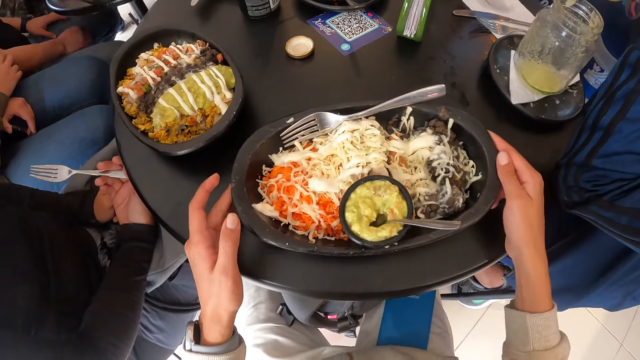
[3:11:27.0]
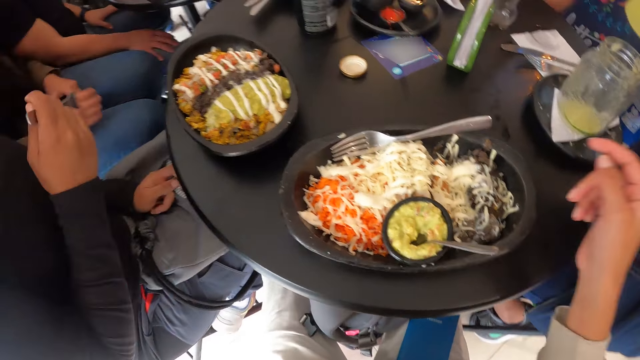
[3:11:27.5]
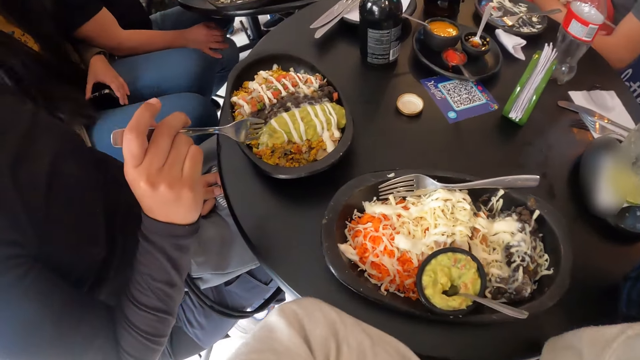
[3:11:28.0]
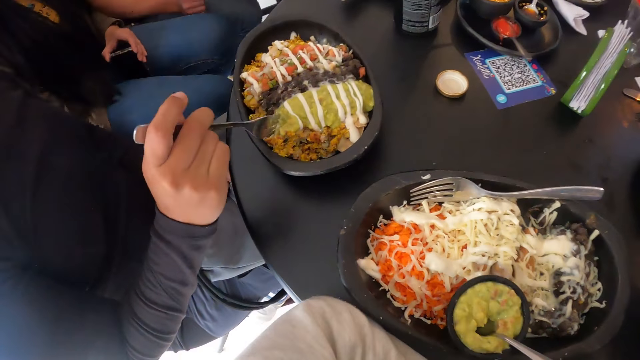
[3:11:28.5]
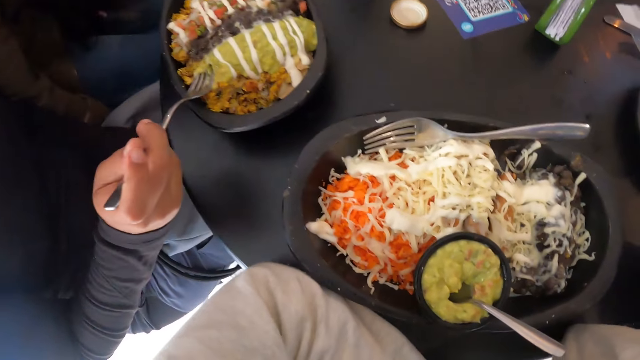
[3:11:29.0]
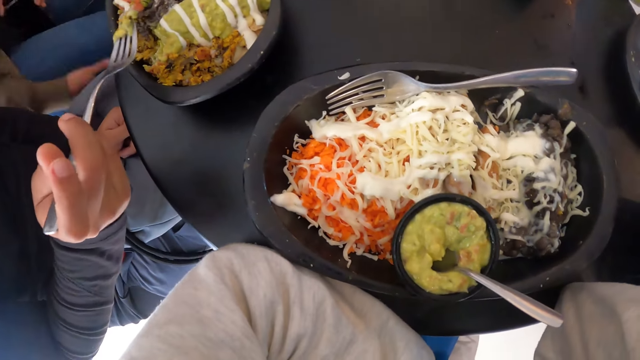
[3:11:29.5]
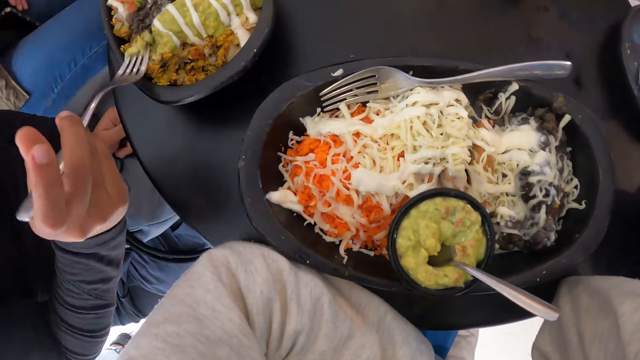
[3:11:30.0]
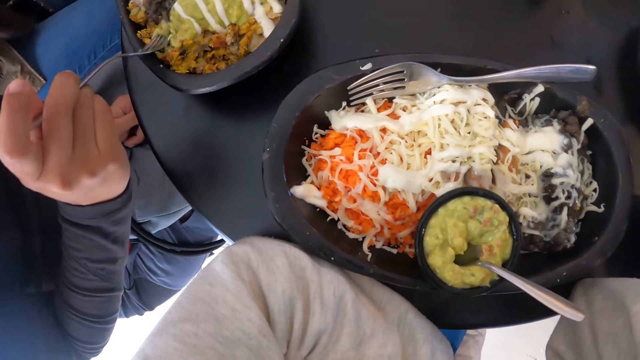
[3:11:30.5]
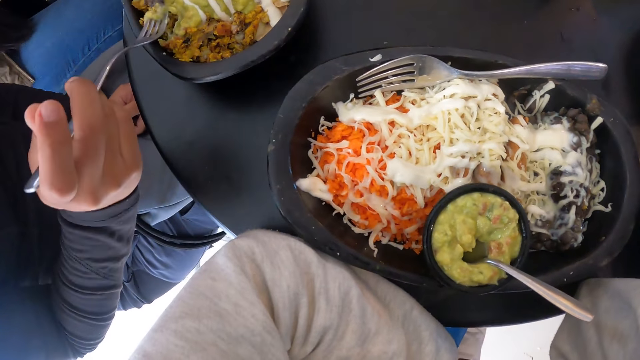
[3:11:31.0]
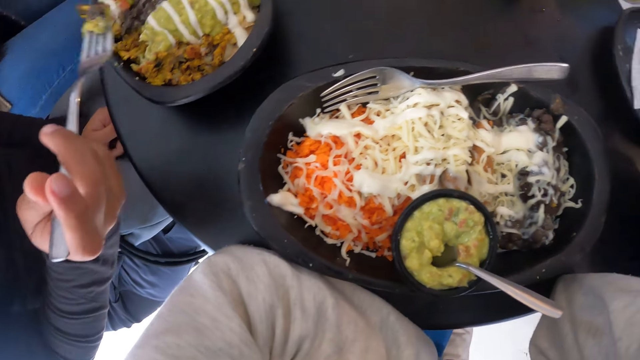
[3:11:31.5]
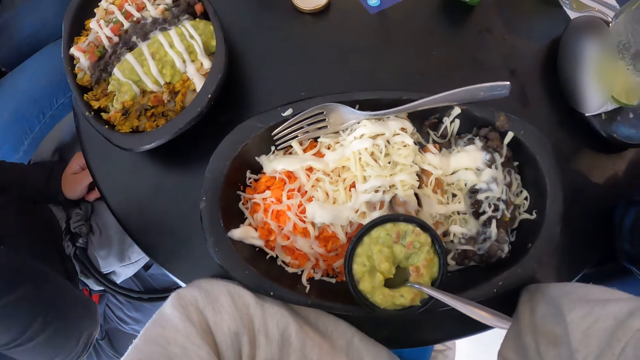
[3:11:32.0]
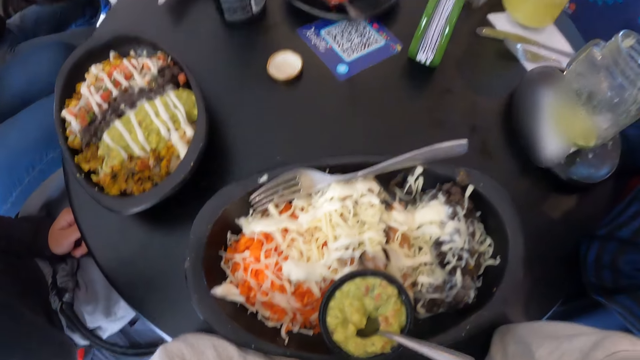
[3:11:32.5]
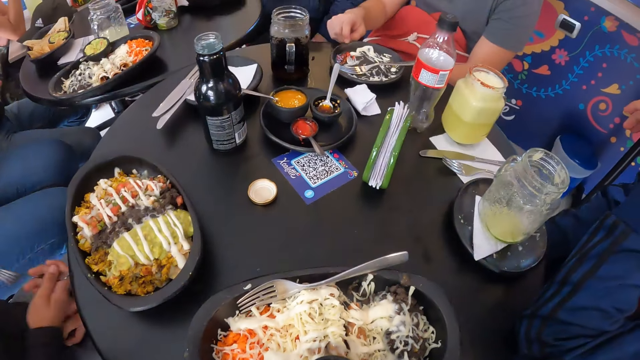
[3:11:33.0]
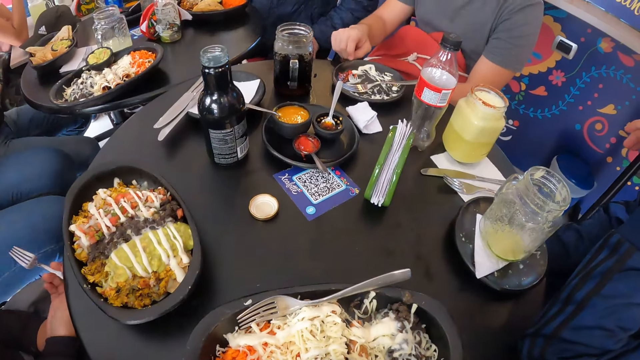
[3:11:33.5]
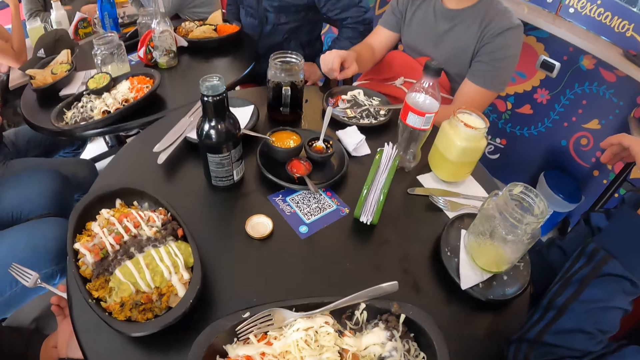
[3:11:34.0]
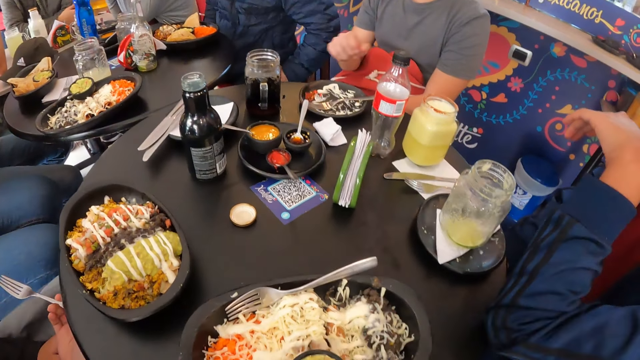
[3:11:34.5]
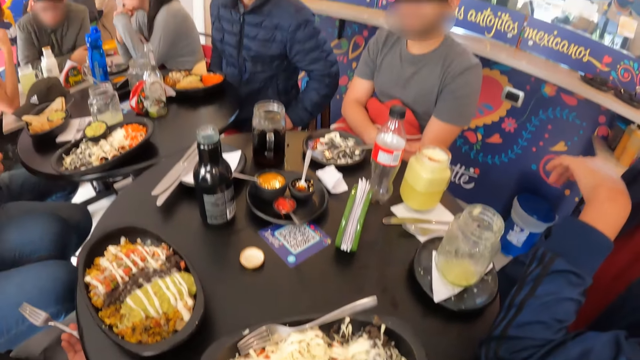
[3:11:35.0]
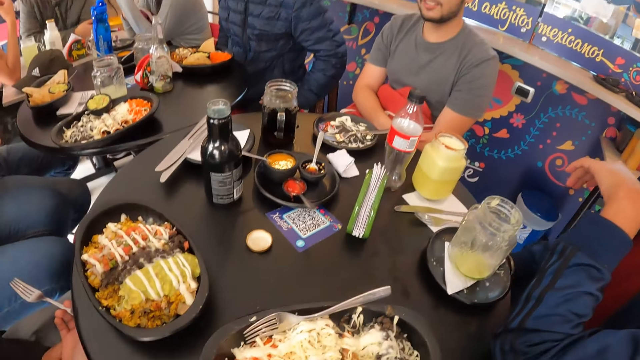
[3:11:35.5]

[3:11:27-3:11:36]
The camera wearer removes his hands from the plate on the table. He rests his hands on the table. He leans on the table.

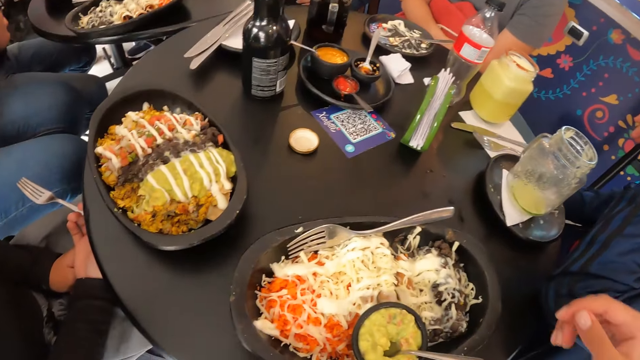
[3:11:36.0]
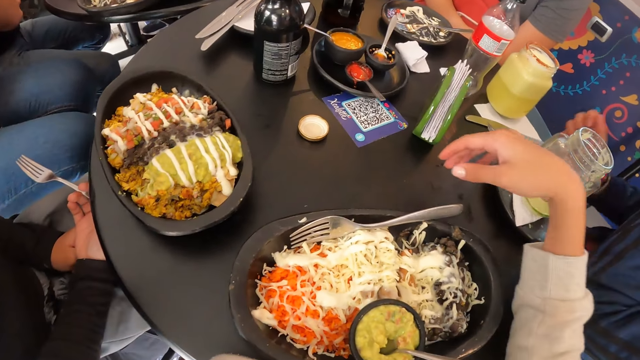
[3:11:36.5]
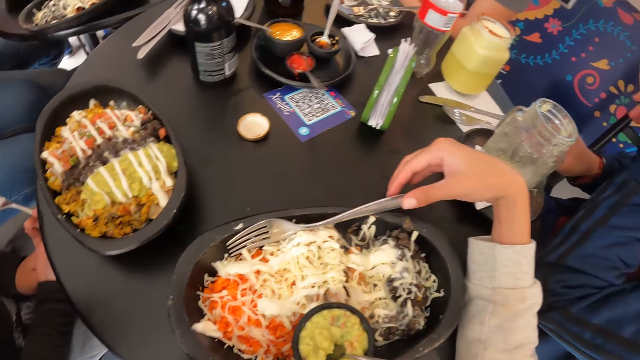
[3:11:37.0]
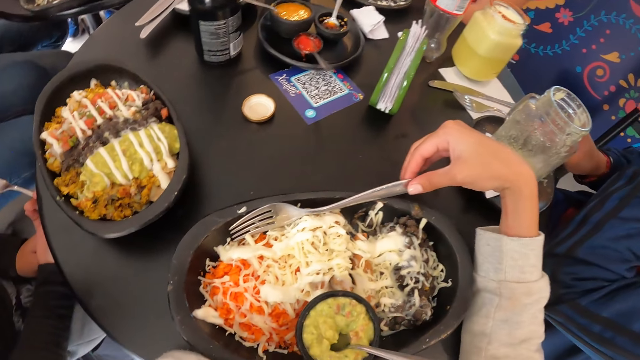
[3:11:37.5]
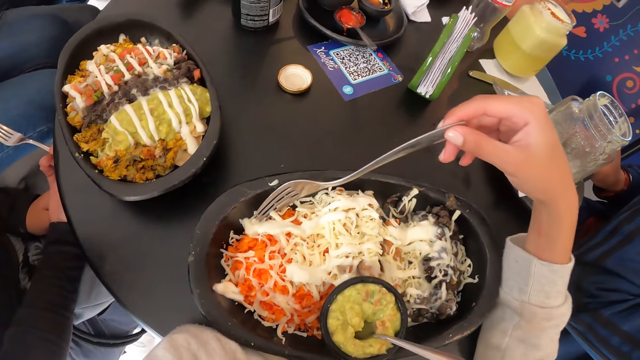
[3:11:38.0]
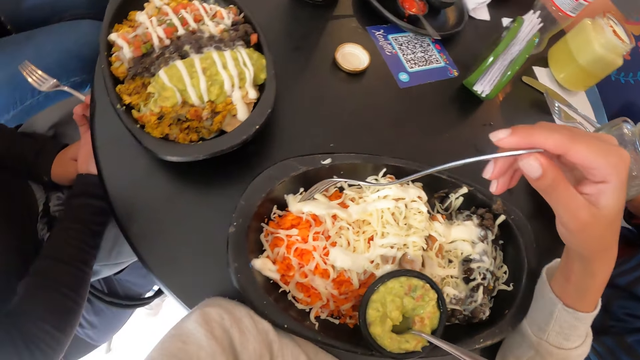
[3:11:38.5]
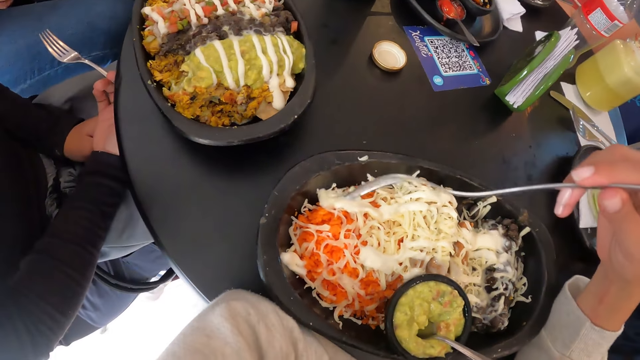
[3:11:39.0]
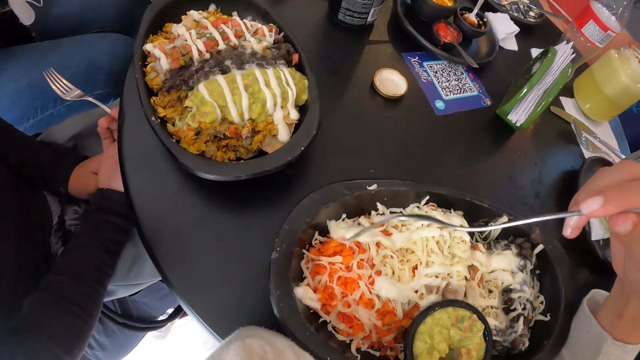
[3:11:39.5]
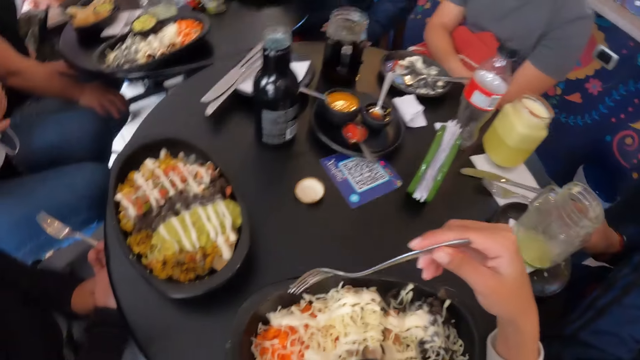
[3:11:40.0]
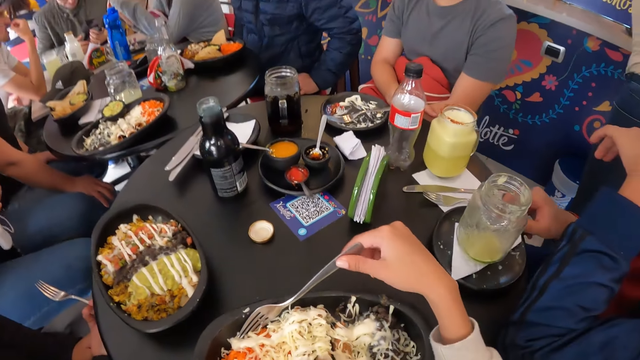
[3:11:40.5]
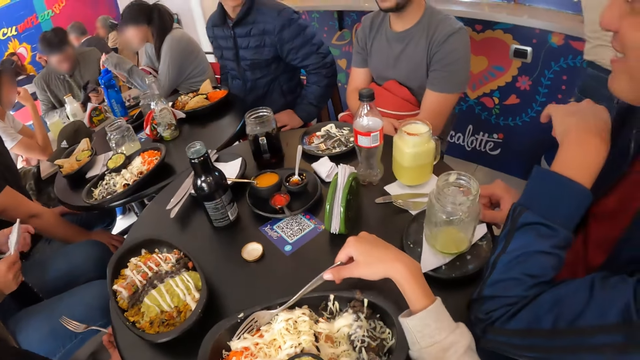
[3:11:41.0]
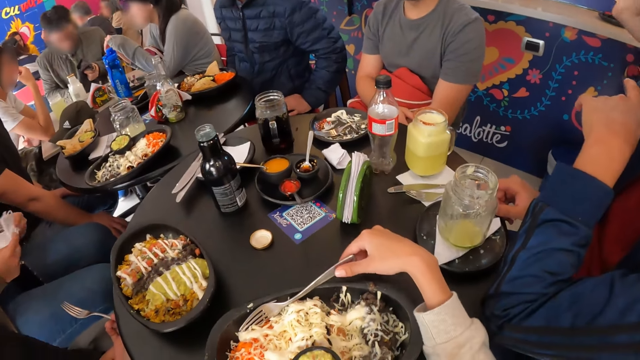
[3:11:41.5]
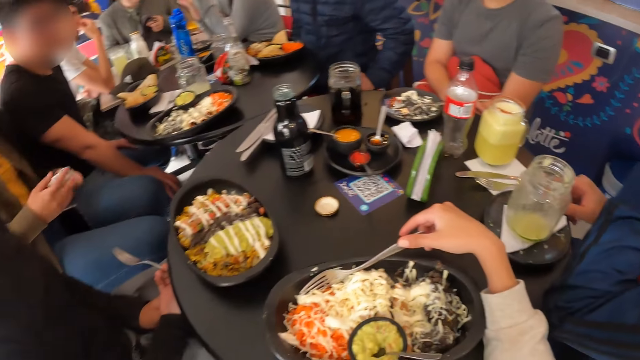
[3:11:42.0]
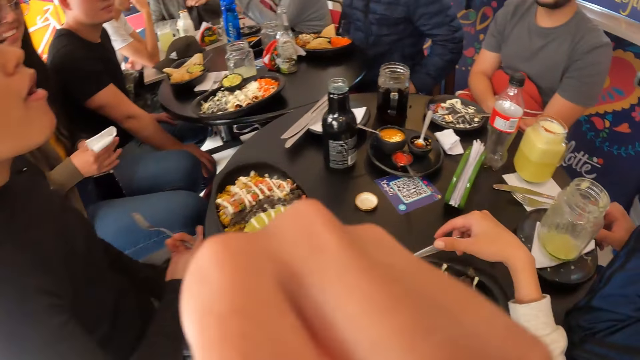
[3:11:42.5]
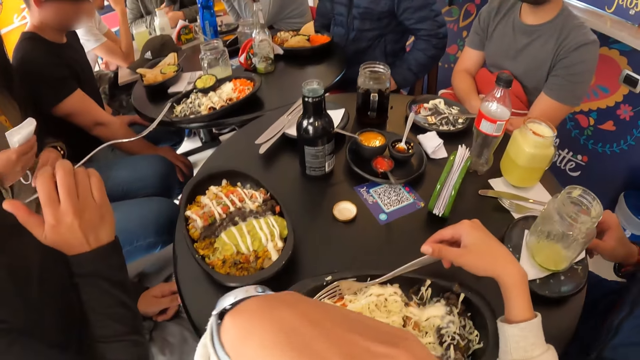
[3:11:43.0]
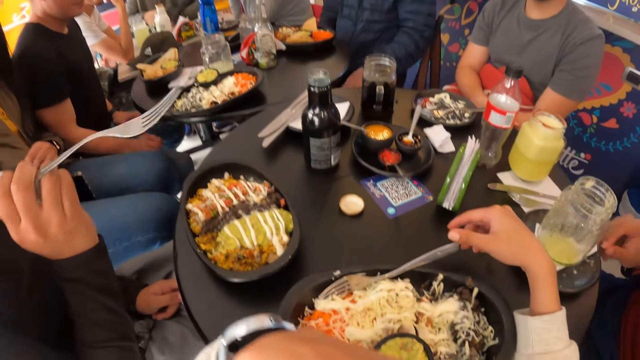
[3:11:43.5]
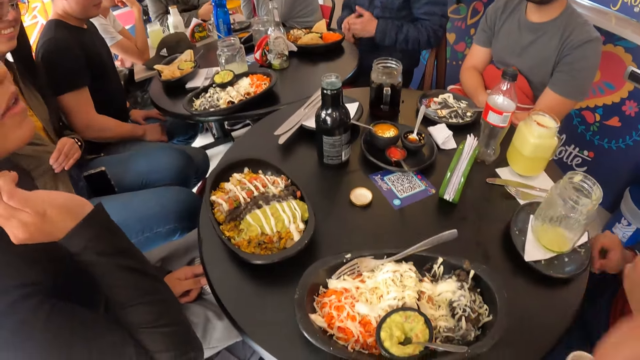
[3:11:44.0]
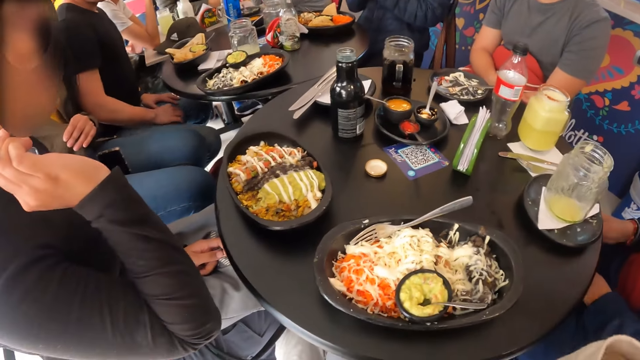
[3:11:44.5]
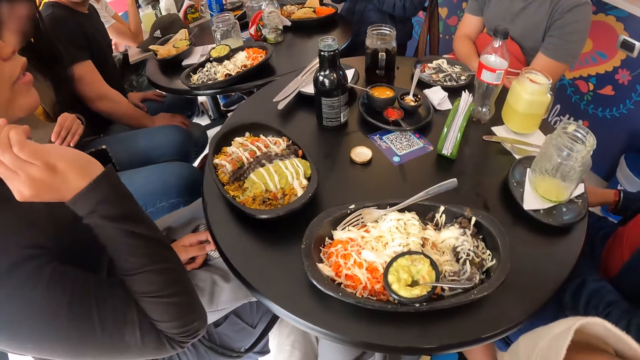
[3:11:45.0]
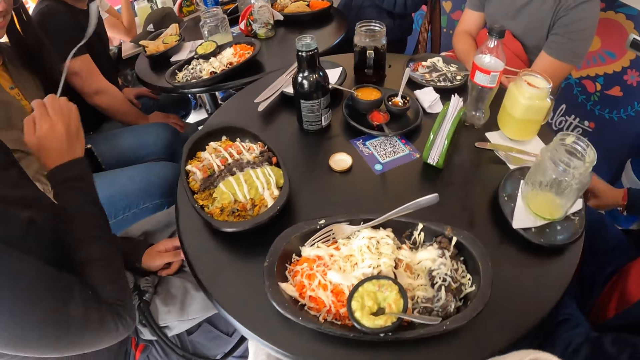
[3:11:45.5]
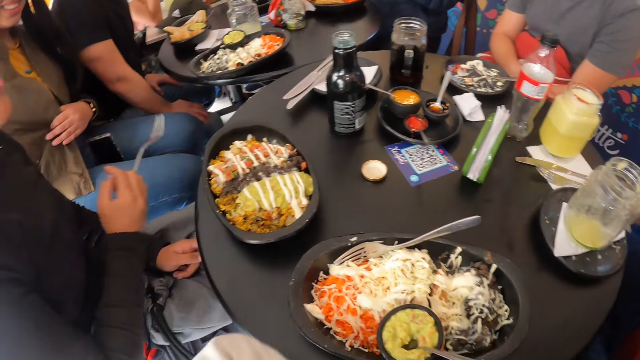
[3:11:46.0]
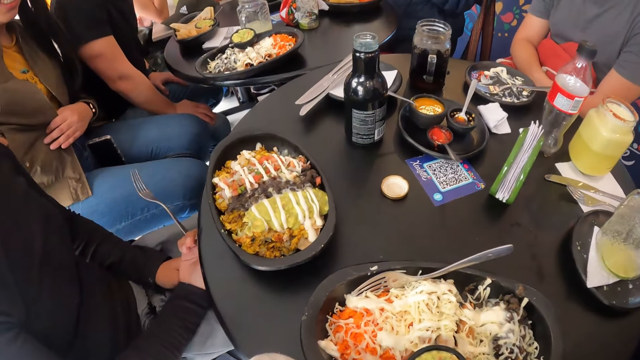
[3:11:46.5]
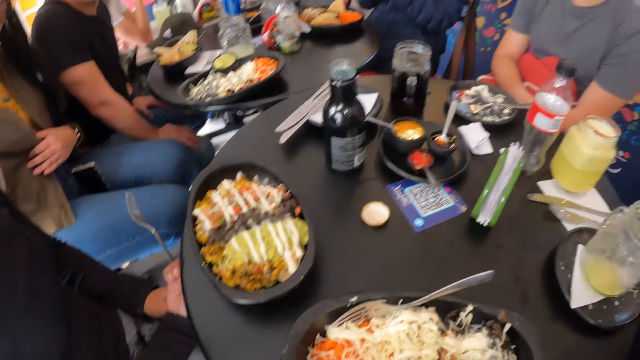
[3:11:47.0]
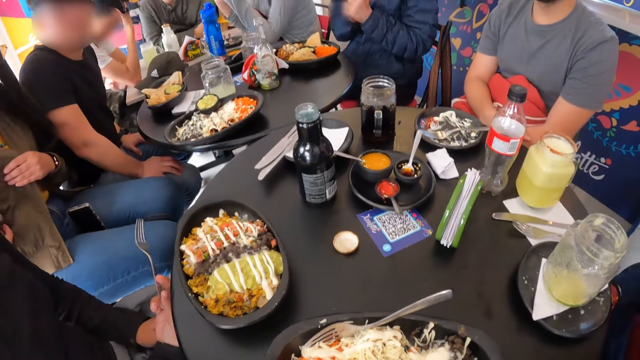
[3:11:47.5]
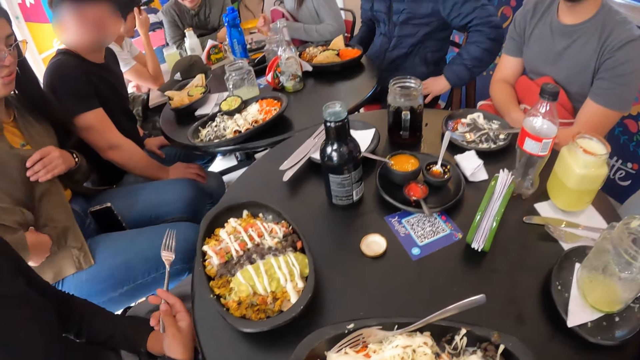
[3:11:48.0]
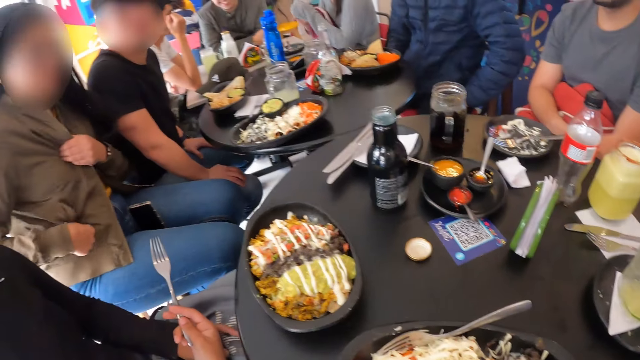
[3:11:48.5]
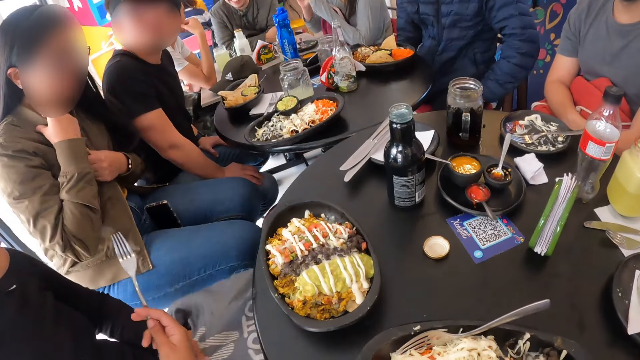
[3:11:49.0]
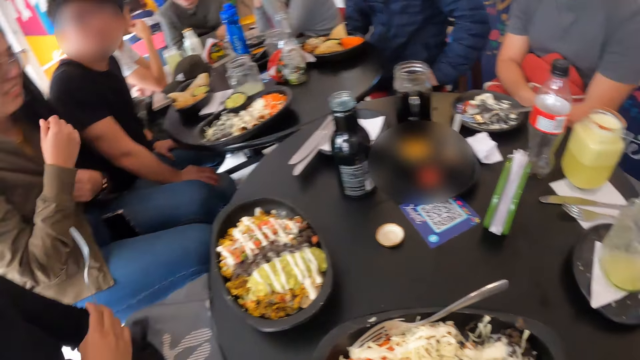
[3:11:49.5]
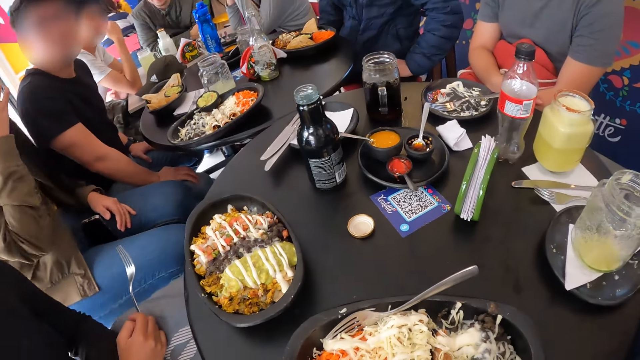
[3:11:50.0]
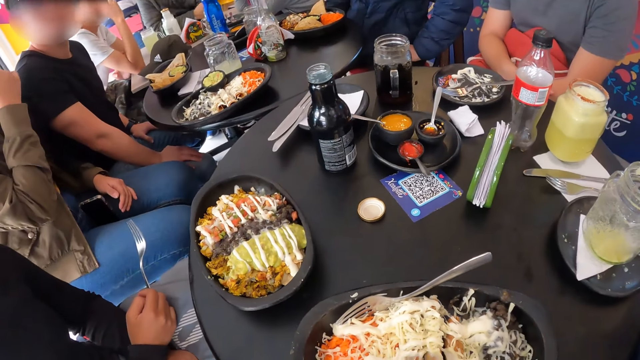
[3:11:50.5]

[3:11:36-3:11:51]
The man holds the cup on the table with his right hand. The camera wearer picks up the fork from the meal with his right hand. He holds the fork. He touches the meal with the fork in his right hand. He drops the fork in his right hand on the meal. He touches his mouth with his left hand. The man removes his left hand from the table. The camera wearer holds his face. He removes his right hand from the fork. The man removes his right hand from the cup on the table and places his hands on his legs. The camera wearer rests his left hand on the table. He looks around the table.
